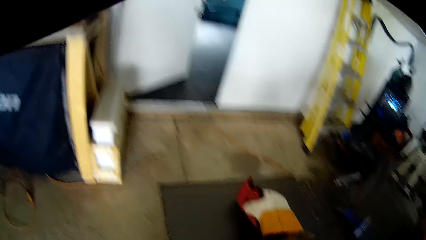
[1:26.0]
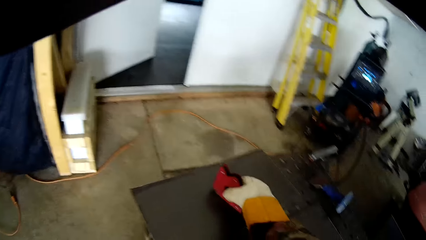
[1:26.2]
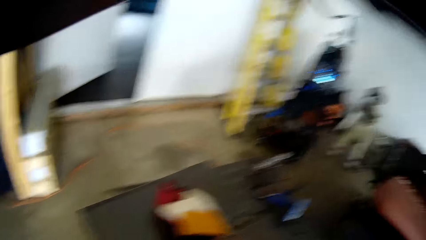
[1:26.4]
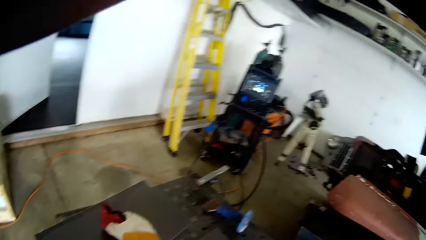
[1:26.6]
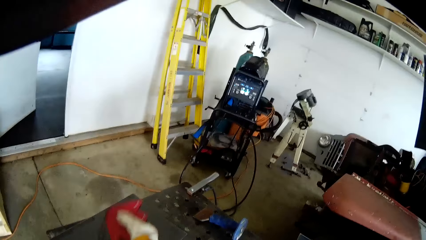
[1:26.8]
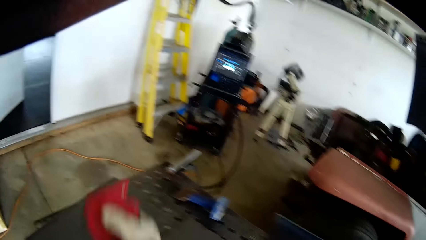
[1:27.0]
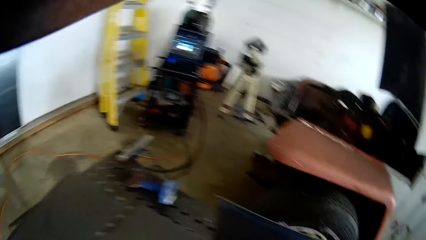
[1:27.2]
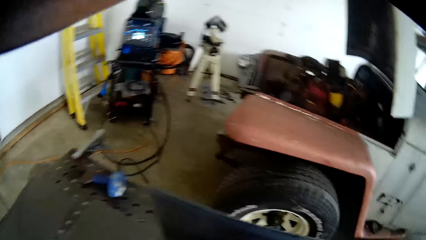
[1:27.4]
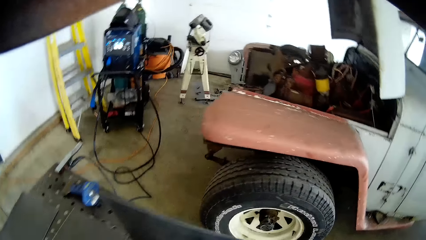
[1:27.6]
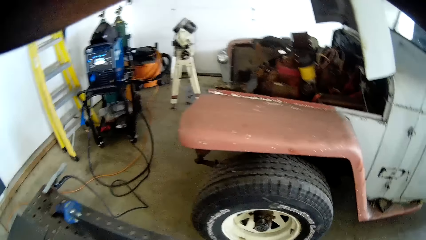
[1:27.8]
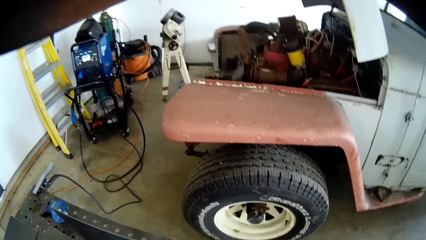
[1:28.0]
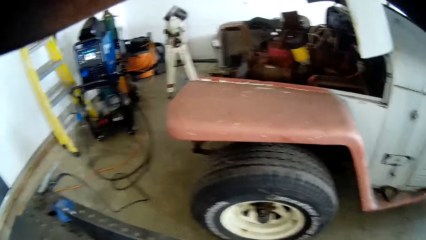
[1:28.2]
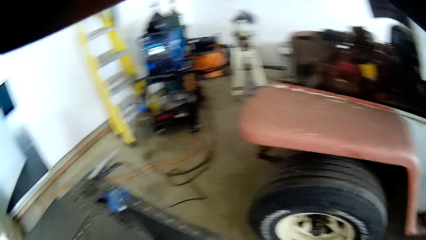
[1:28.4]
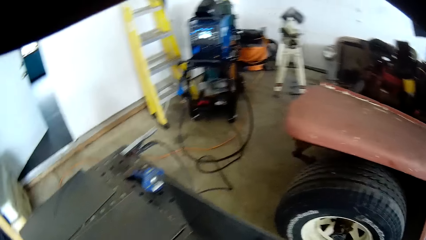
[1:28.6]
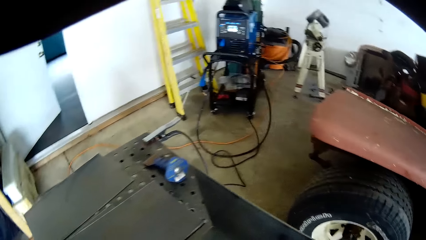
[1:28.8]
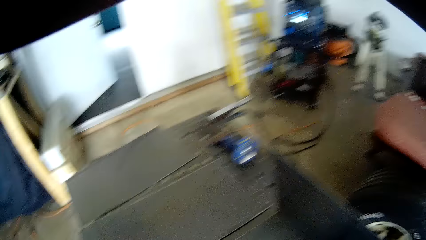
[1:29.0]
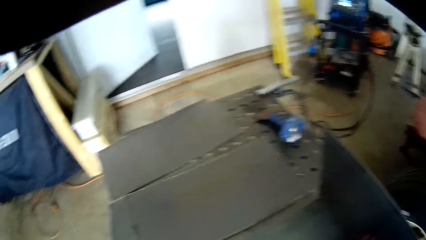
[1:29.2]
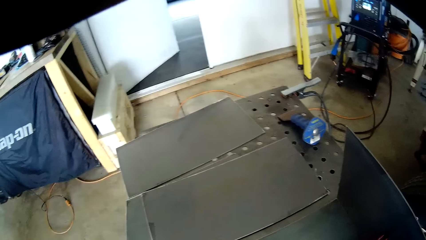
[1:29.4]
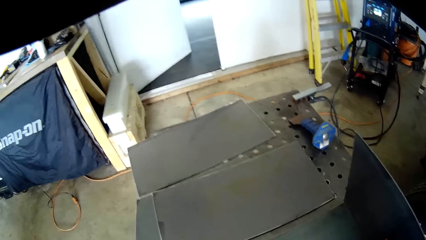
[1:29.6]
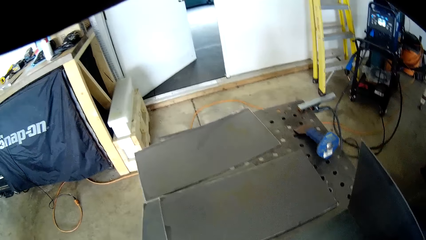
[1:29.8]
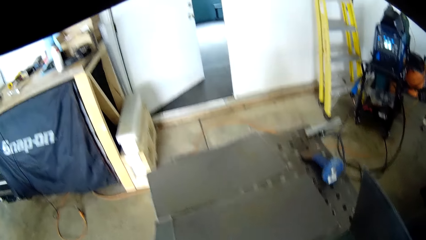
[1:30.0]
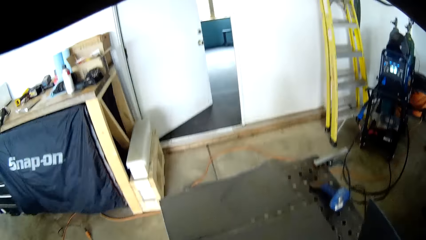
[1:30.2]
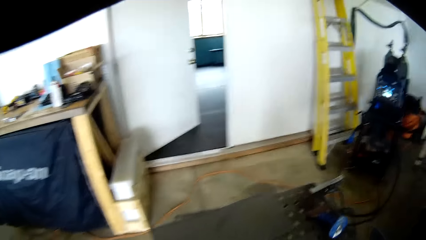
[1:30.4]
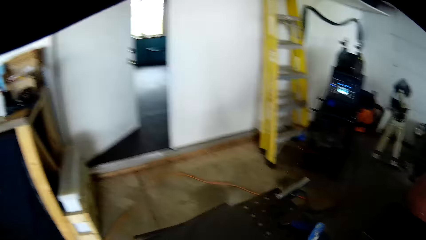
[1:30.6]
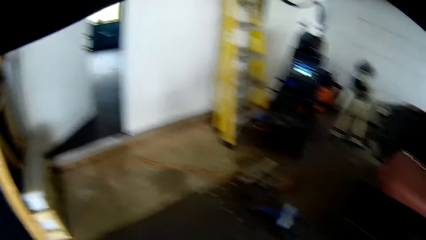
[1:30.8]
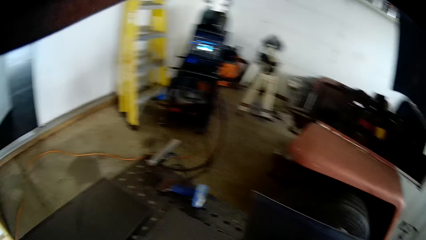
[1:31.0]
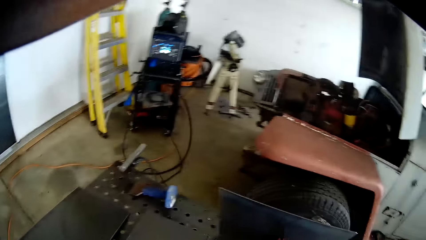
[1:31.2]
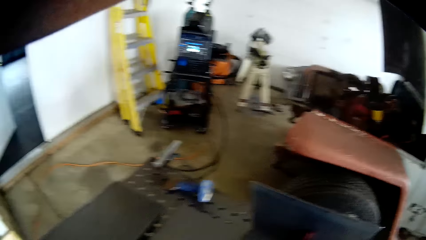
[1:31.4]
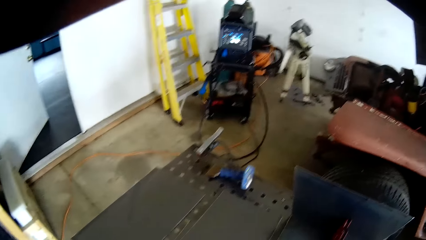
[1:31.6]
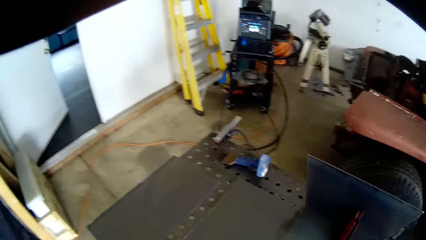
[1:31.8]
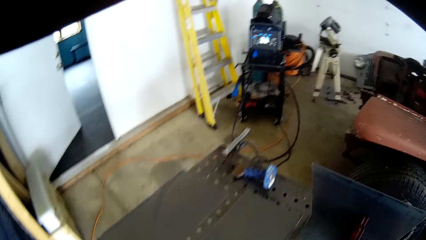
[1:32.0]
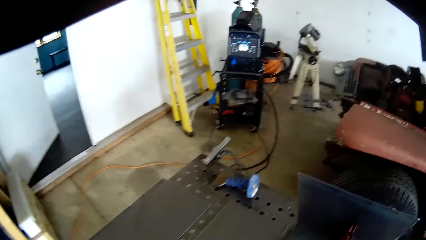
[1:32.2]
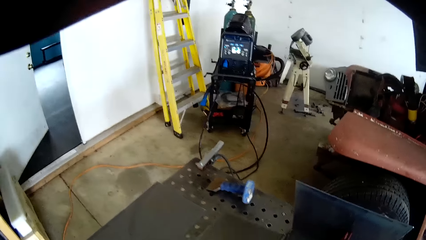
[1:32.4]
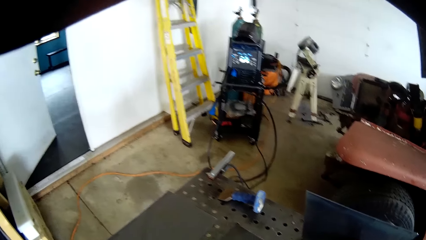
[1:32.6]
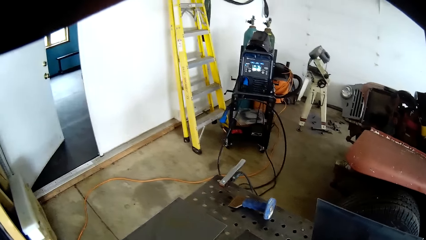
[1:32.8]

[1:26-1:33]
The camera wearer grabs a magnetic welding holder from a steel sheet on the welding table with his right hand. He fixes the steel sheet.

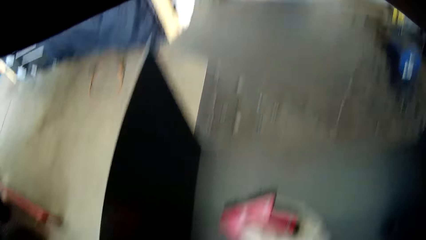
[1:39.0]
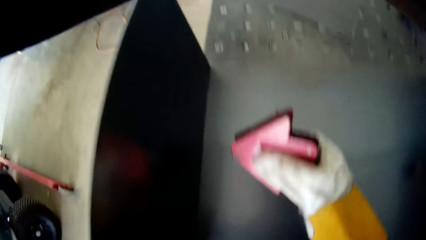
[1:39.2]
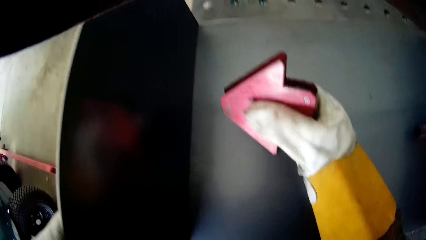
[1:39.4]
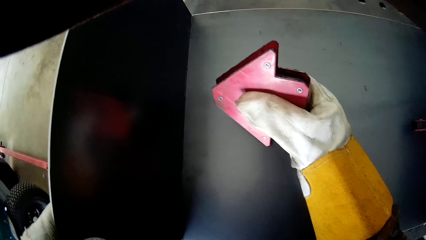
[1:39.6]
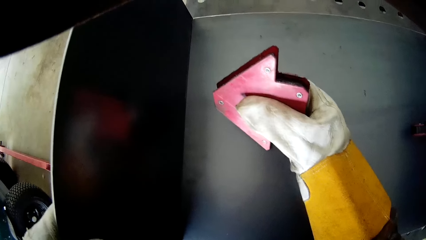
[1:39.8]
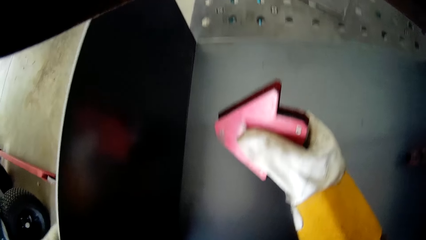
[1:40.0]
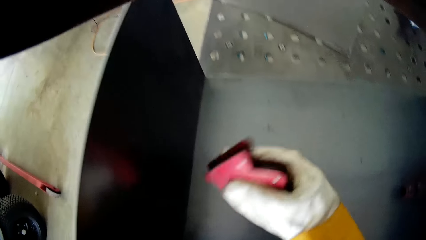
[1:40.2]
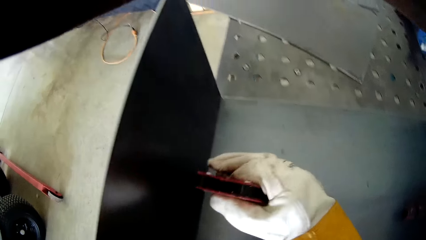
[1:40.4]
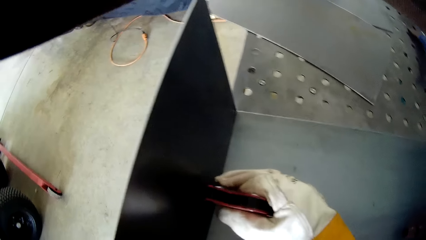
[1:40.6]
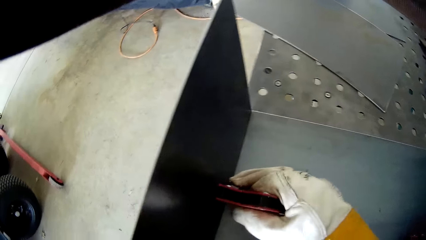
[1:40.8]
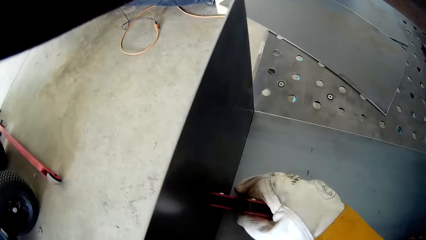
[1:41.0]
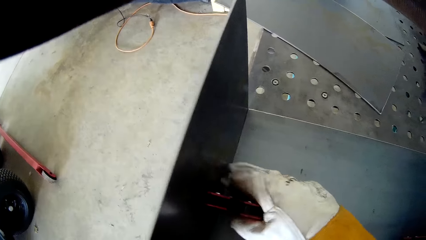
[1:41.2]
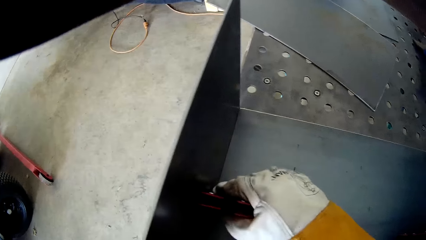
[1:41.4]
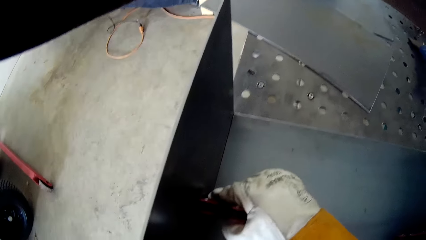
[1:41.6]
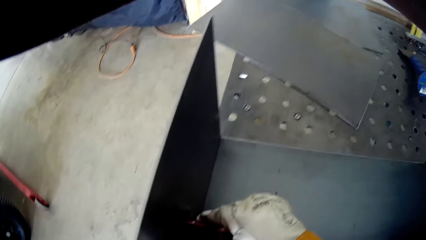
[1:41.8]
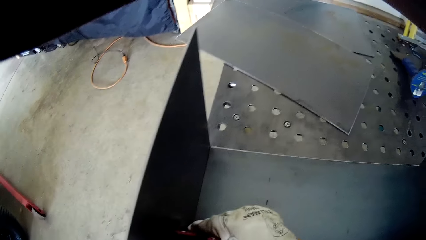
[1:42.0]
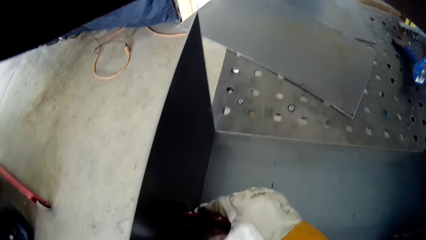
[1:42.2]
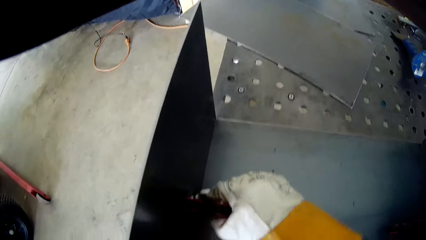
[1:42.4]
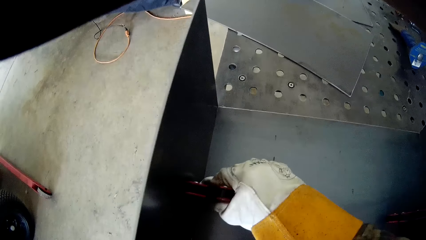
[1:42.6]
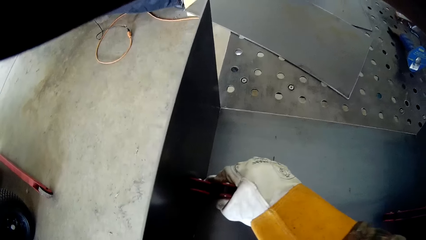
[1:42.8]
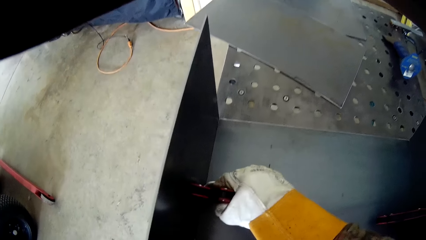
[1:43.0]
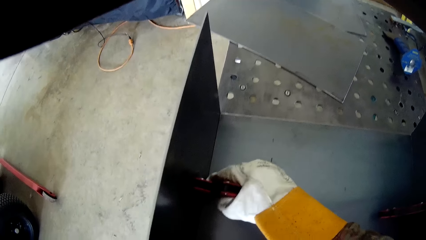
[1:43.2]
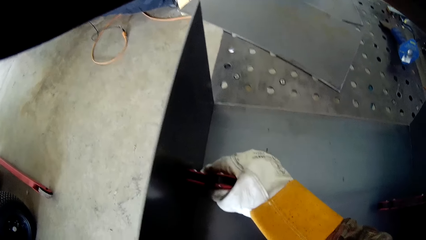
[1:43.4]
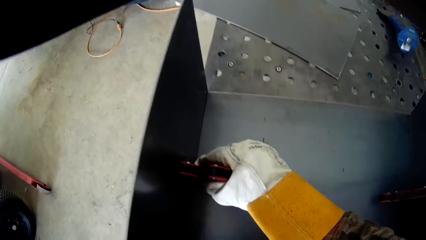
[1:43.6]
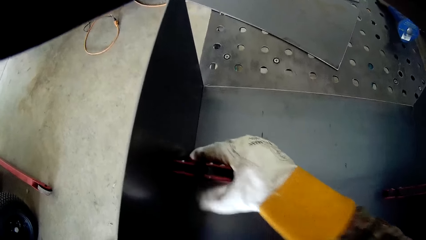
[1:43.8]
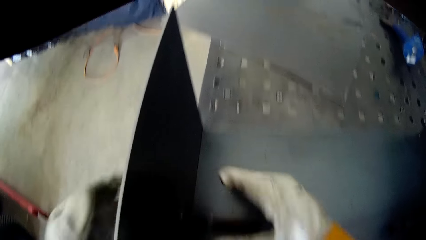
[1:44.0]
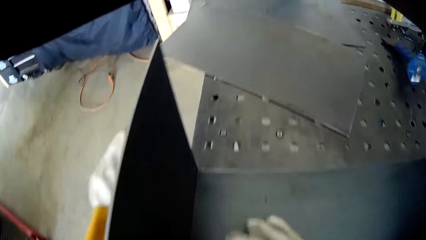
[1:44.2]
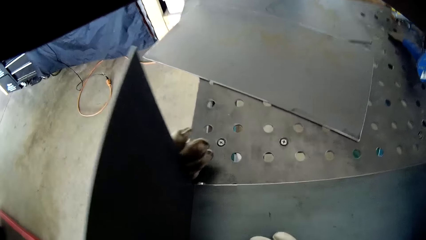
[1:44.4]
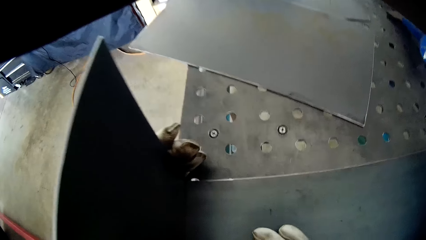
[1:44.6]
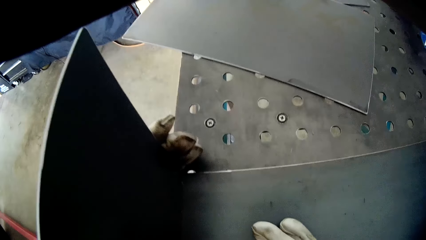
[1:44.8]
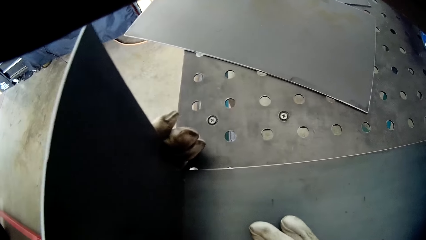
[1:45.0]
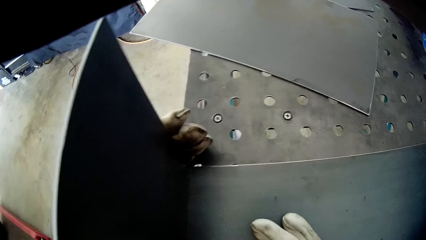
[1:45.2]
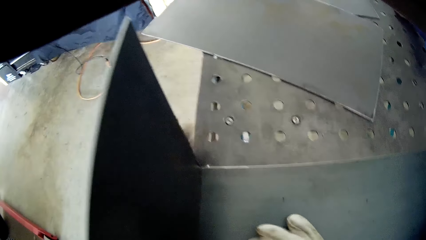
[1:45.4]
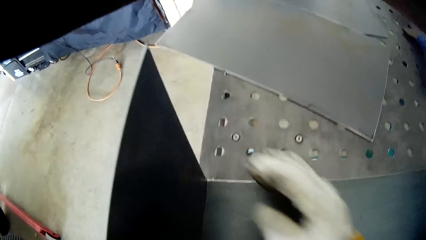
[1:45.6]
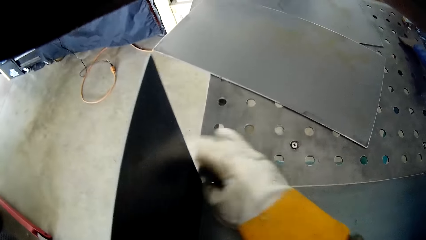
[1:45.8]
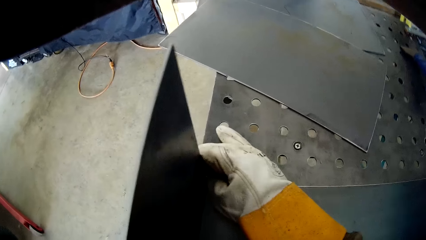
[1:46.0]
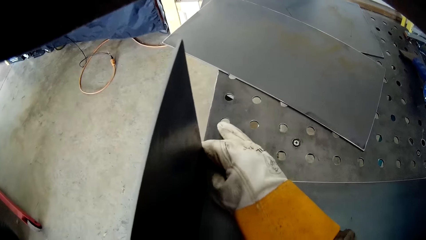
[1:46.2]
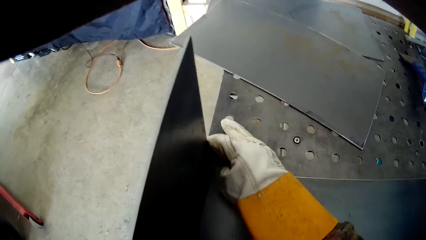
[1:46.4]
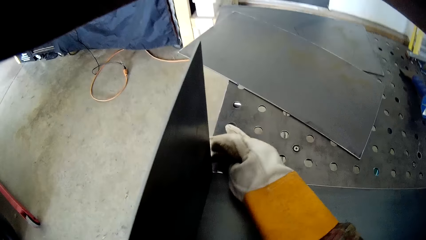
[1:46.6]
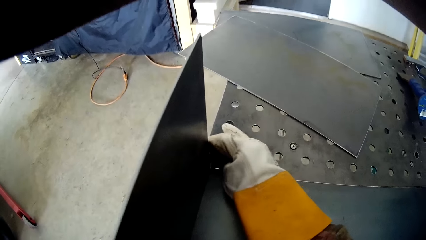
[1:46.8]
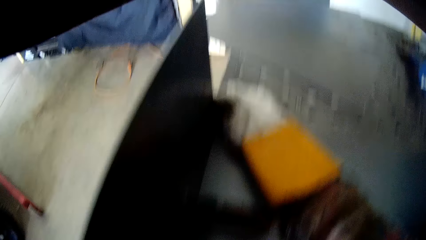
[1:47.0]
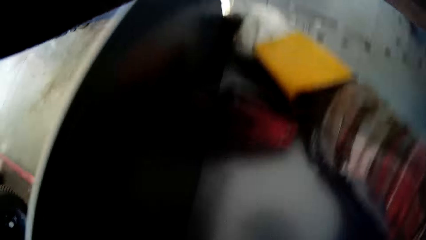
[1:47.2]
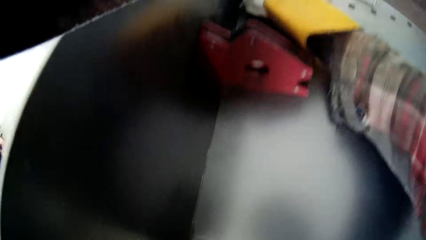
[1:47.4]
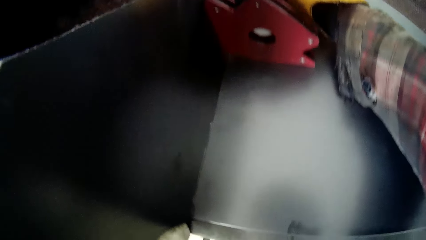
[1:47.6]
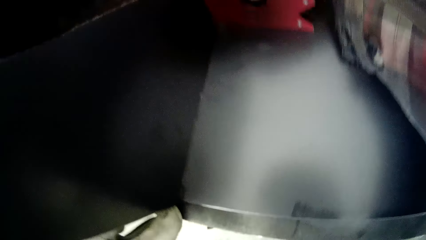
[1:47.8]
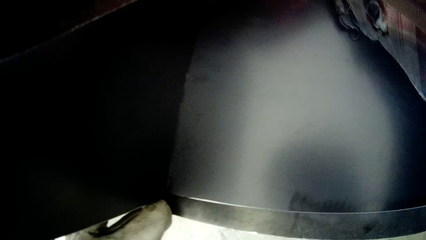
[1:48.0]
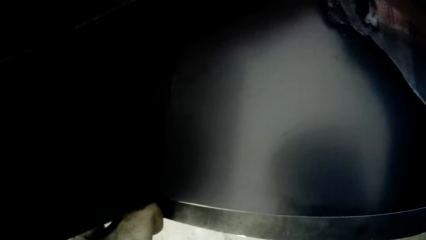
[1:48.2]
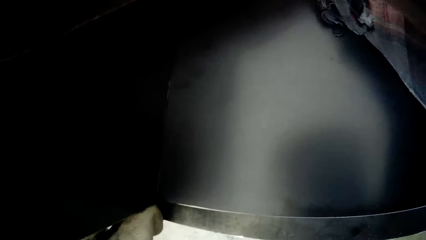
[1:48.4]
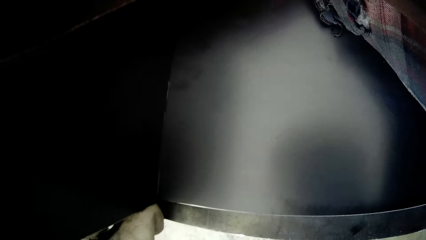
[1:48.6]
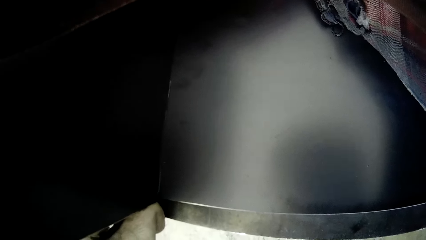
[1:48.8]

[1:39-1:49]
The camera wearer holds the steel sheet in place with the magnetic welding holder in his right hand. He adjusts the steel sheet with both hands.
